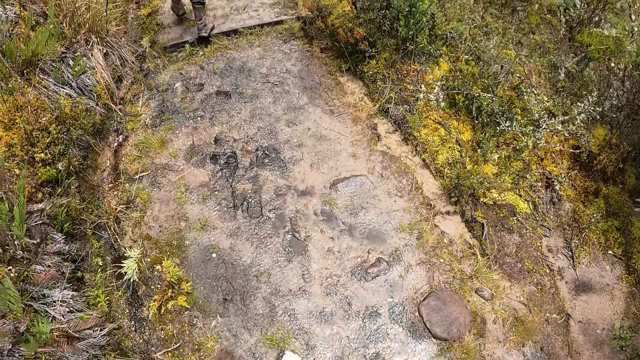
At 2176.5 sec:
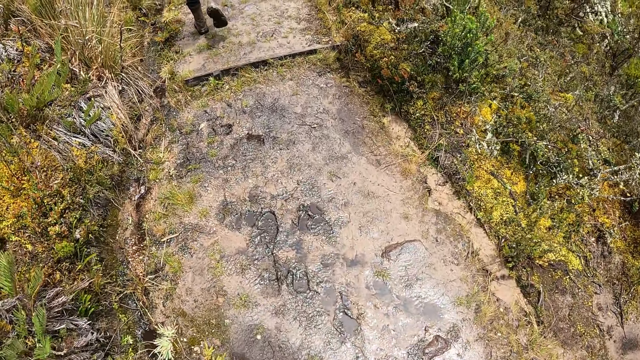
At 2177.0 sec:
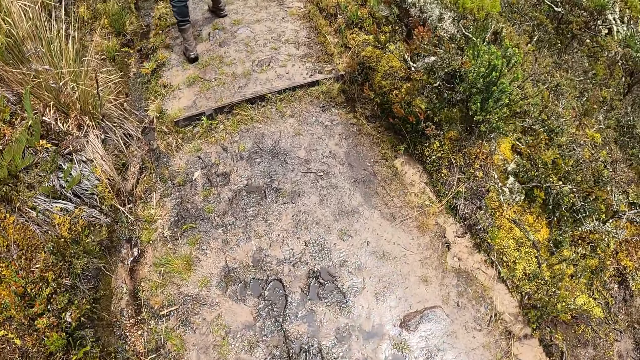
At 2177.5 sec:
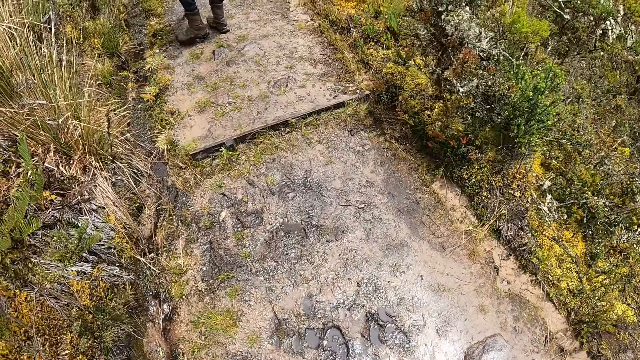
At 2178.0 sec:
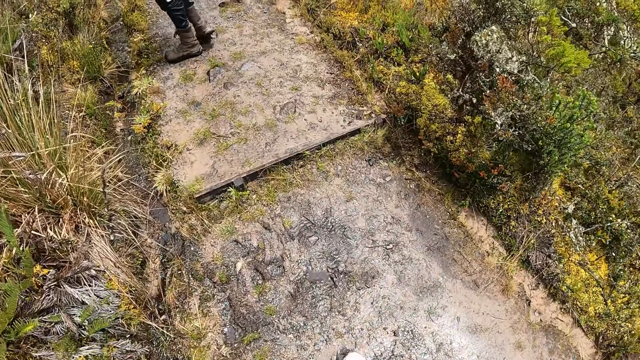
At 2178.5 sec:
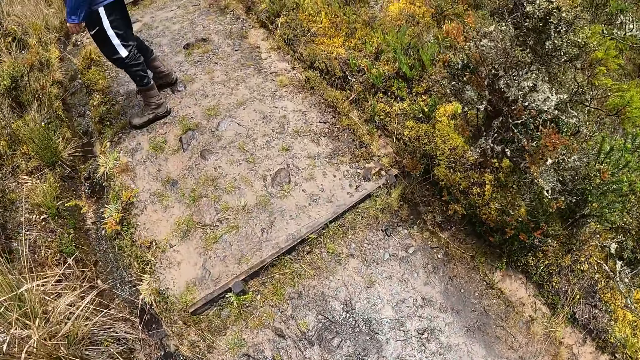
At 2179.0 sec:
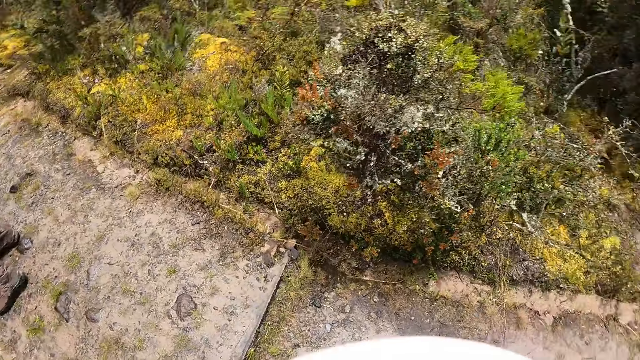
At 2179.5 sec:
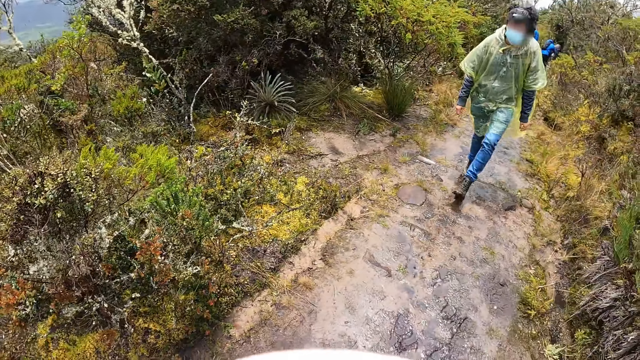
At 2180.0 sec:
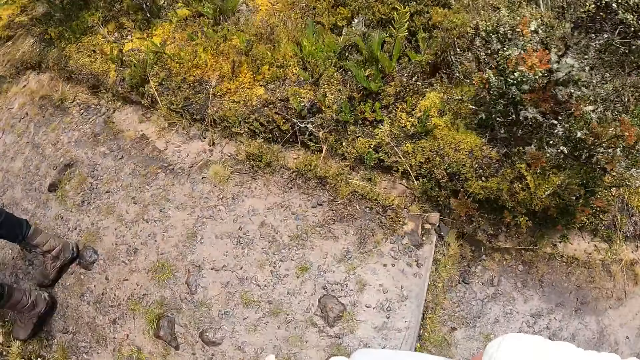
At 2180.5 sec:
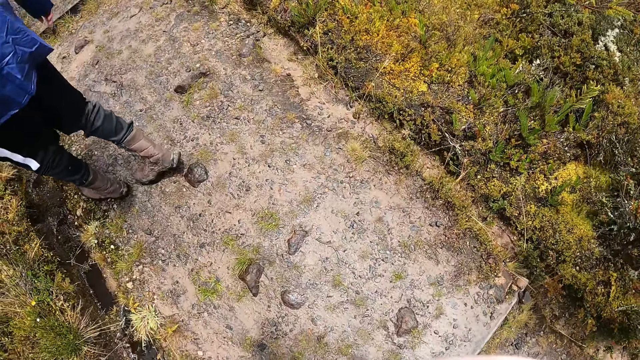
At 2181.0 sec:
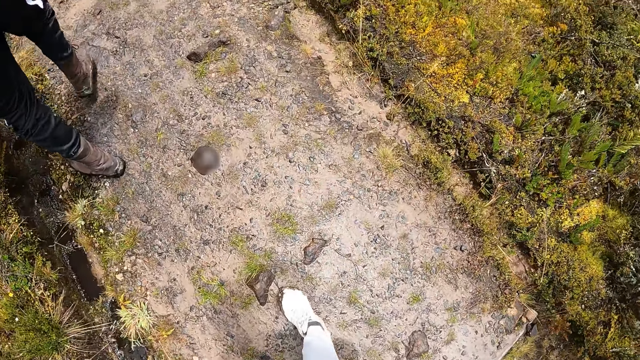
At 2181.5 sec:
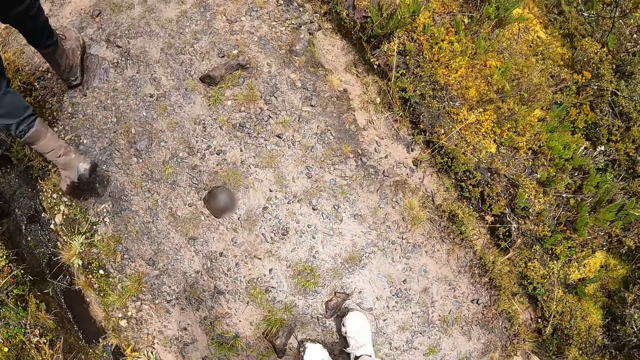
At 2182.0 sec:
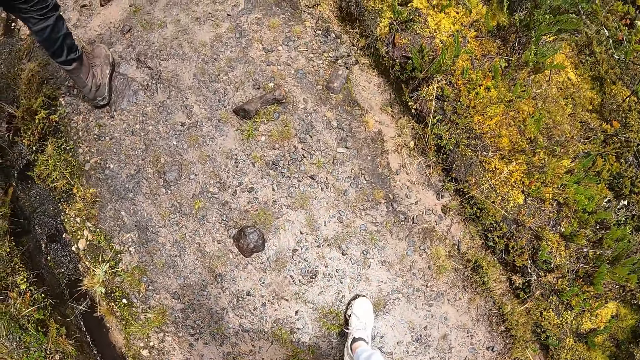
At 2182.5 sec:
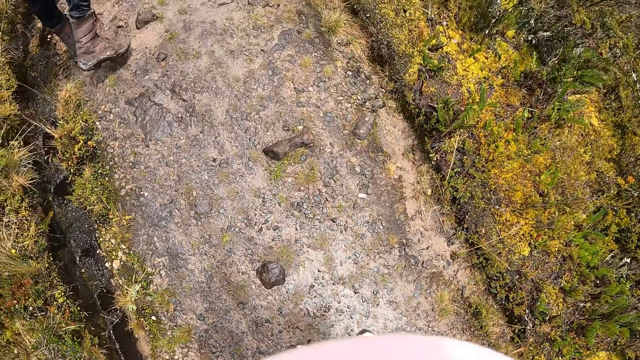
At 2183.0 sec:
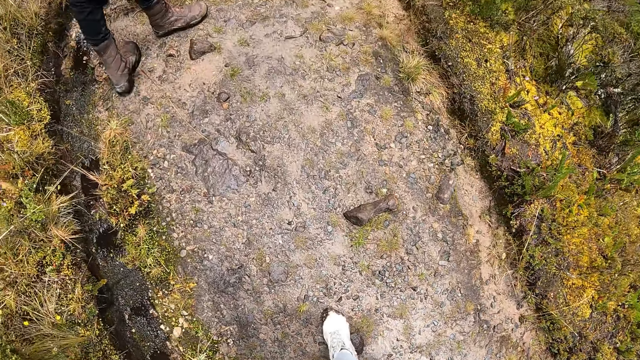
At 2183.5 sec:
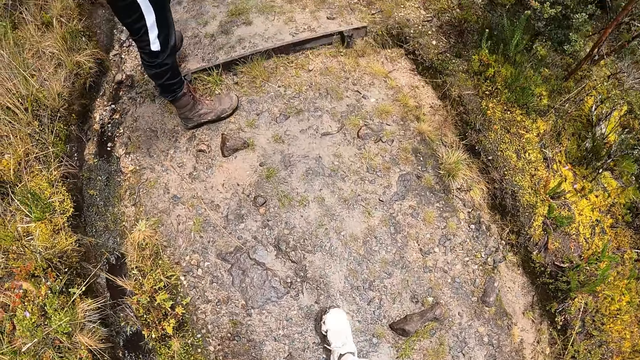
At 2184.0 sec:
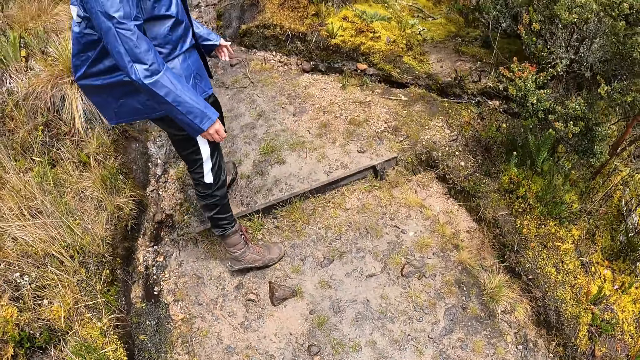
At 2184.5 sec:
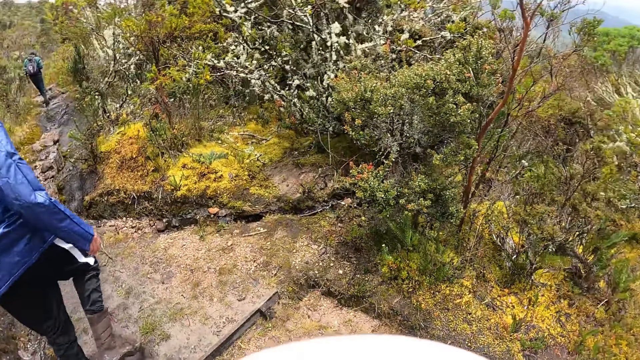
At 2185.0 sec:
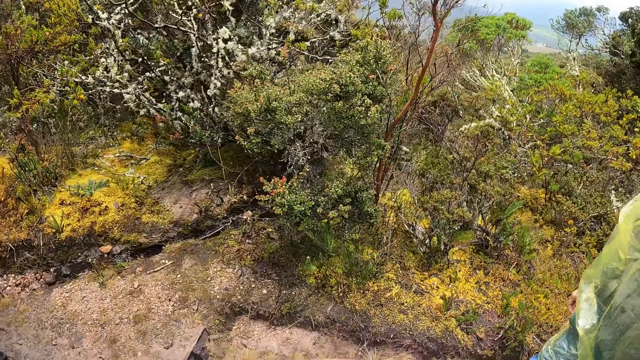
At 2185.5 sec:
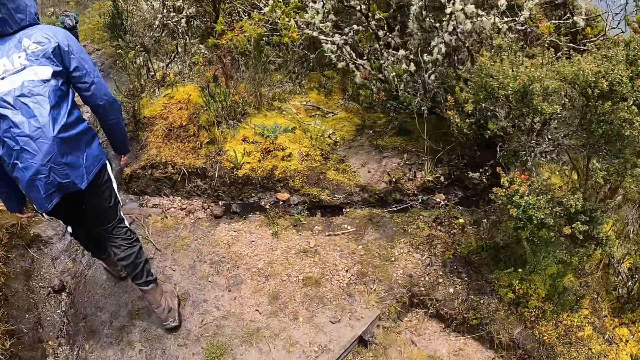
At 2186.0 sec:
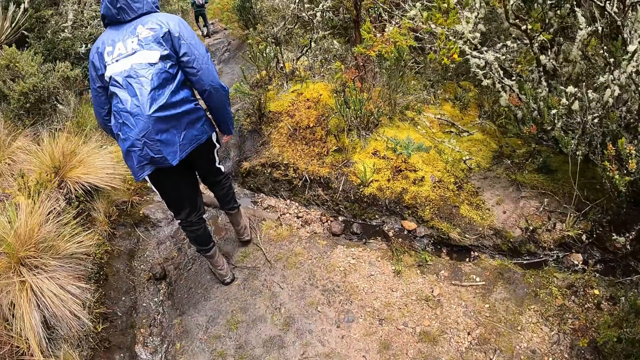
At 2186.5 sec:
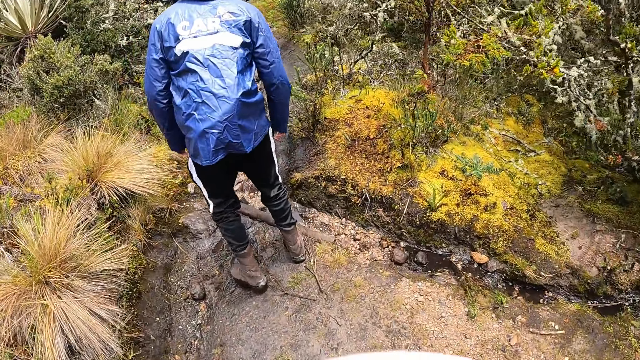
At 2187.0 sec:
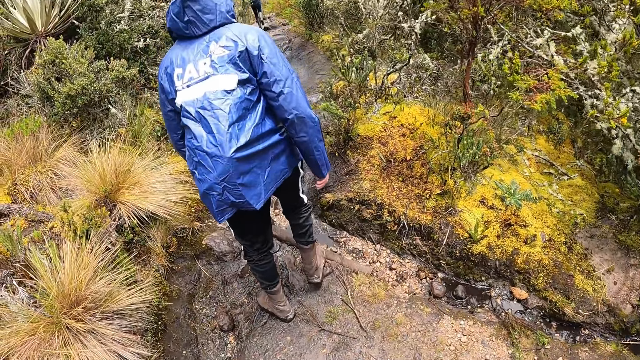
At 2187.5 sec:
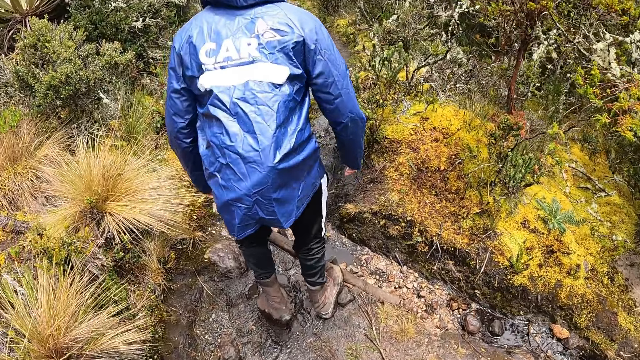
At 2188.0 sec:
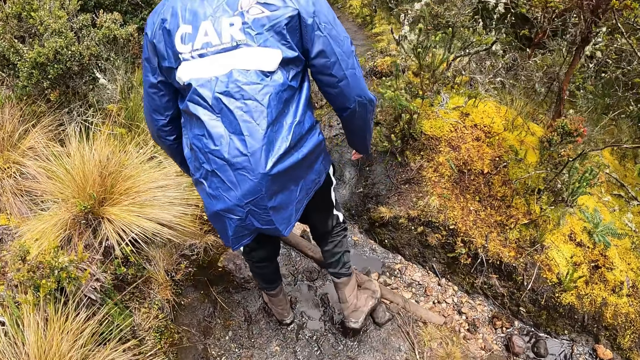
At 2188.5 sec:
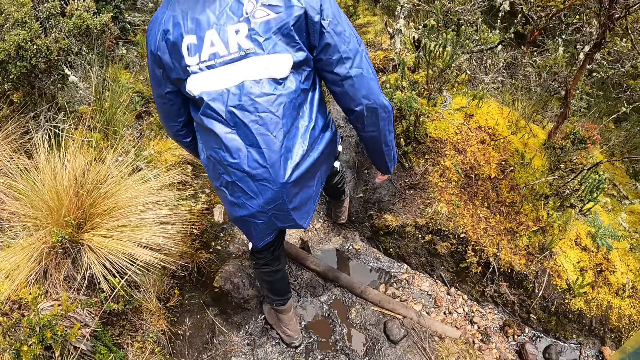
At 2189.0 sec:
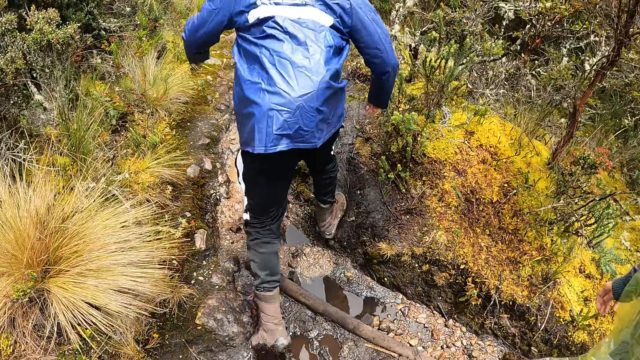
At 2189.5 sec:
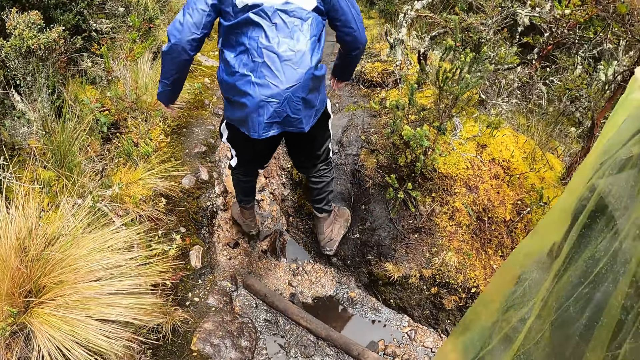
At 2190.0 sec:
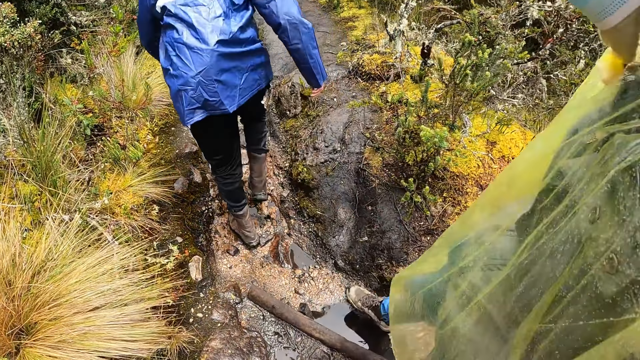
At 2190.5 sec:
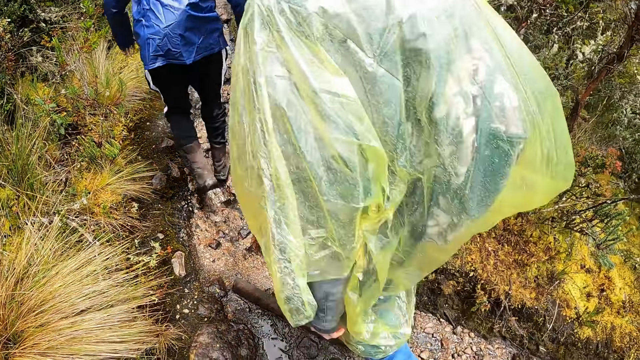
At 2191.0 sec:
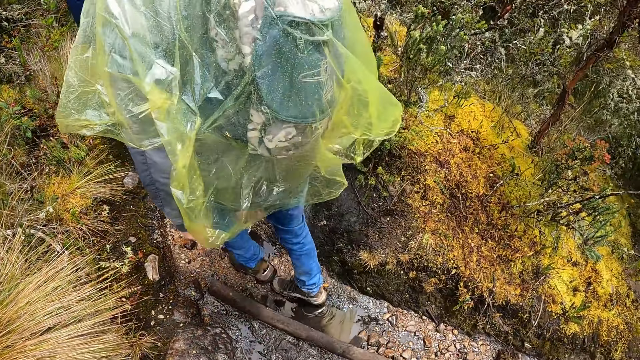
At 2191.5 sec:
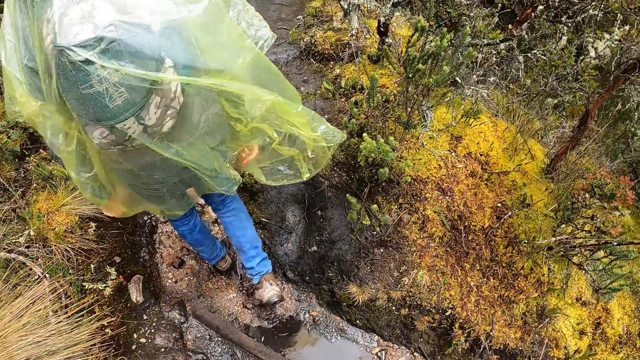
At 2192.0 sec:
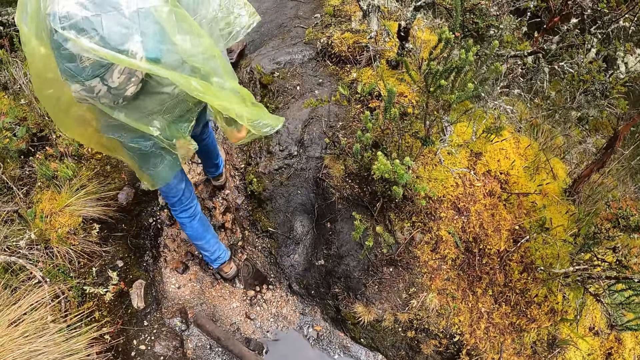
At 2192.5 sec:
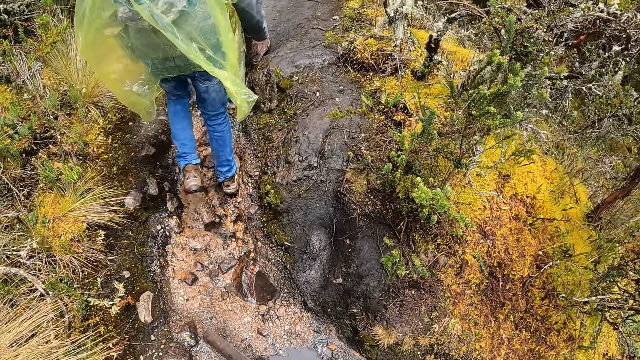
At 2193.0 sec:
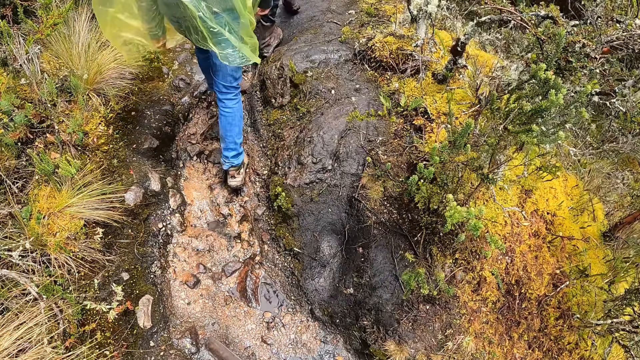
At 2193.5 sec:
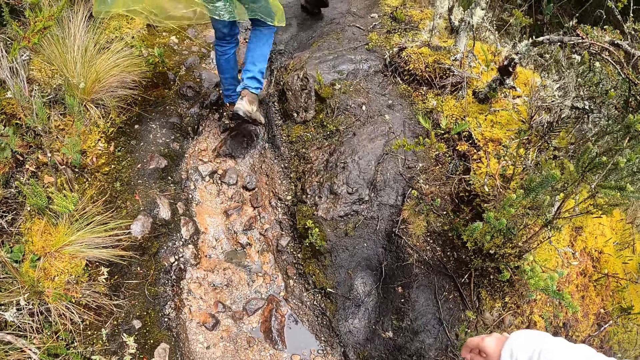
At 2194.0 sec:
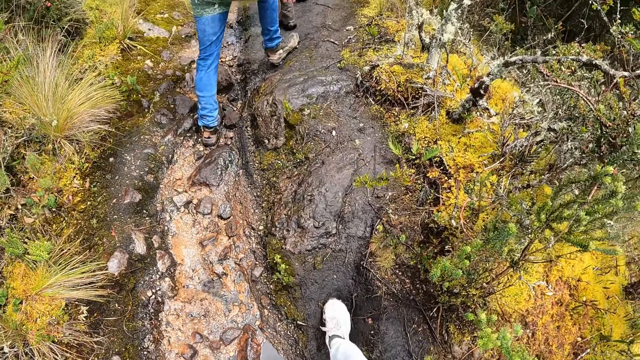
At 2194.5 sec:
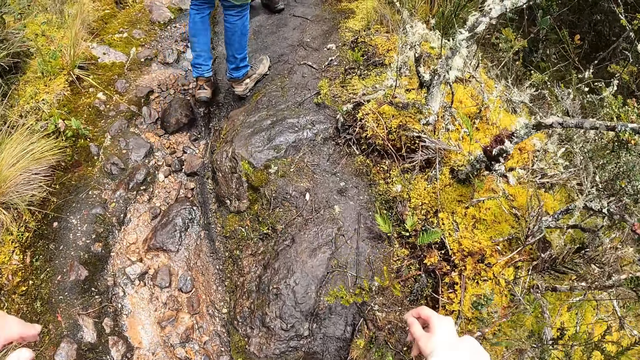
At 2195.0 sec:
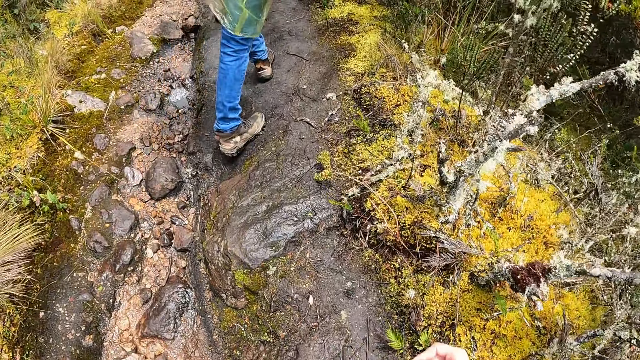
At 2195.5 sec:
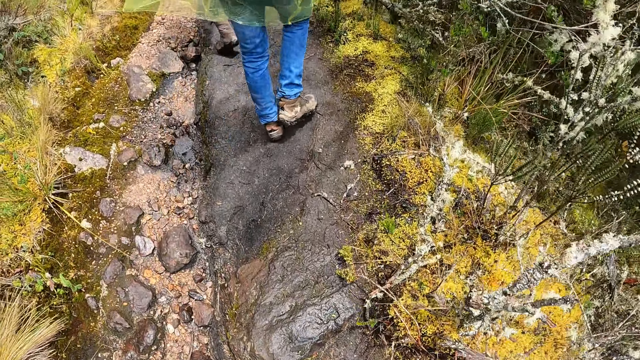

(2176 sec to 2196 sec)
A man walks behind the camera wearer. A woman walks behind the camera wearer. Another man interacts with the camera wearer. The other man walks ahead of the camera wearer. Another woman walks ahead of the camera wearer. The first woman walks ahead of the camera wearer.
